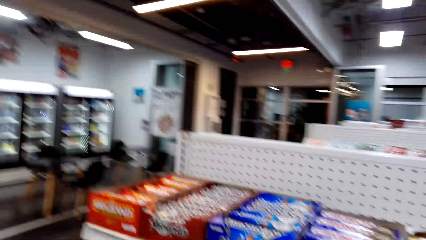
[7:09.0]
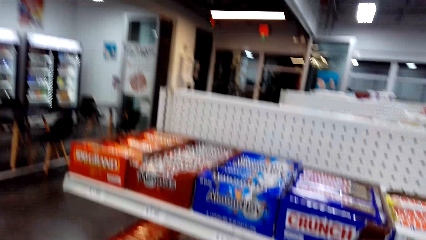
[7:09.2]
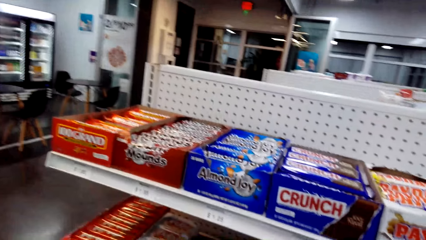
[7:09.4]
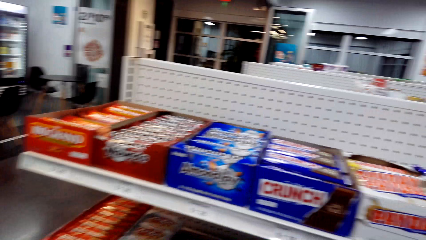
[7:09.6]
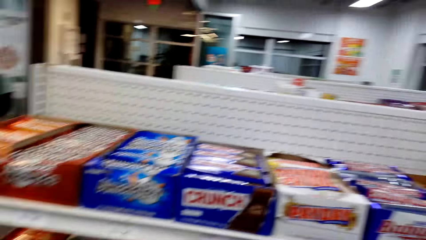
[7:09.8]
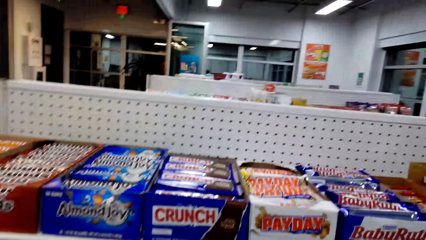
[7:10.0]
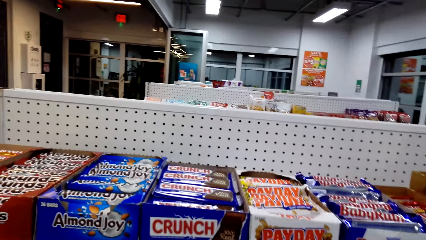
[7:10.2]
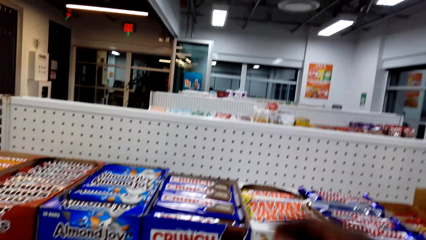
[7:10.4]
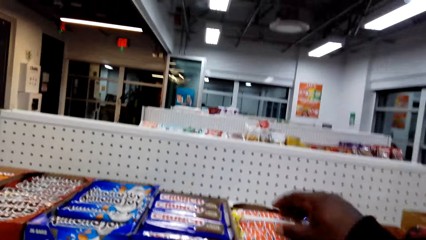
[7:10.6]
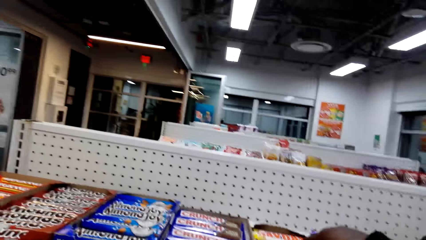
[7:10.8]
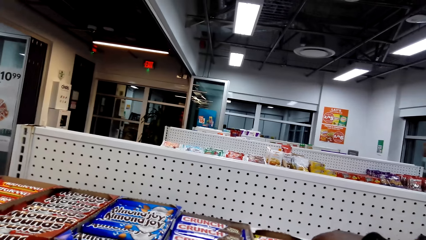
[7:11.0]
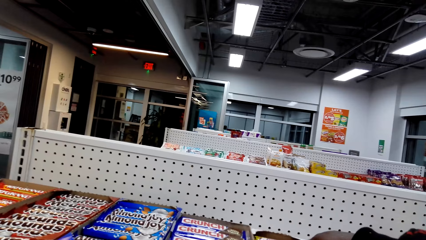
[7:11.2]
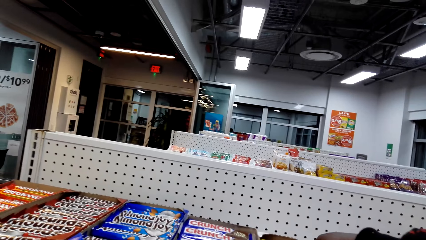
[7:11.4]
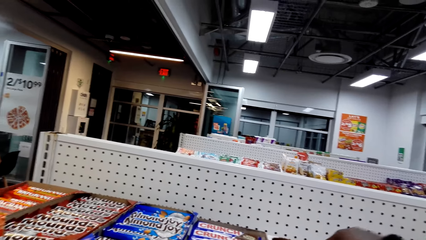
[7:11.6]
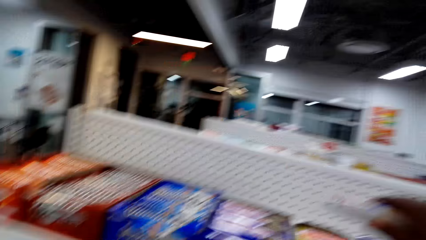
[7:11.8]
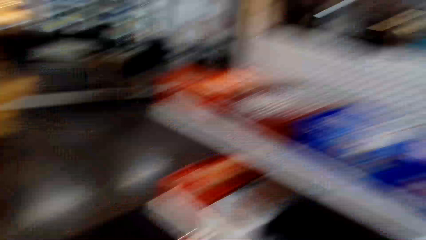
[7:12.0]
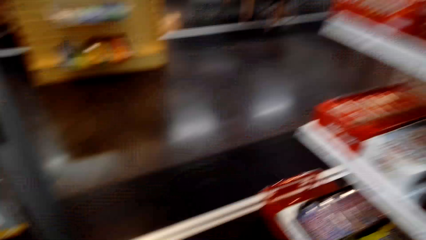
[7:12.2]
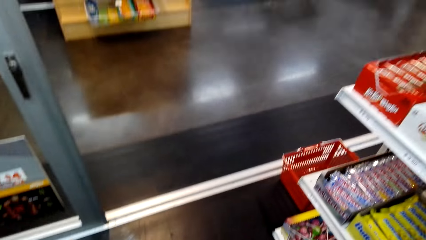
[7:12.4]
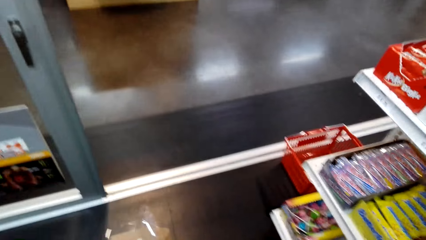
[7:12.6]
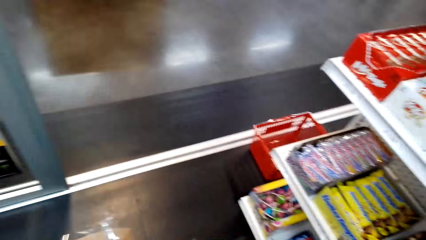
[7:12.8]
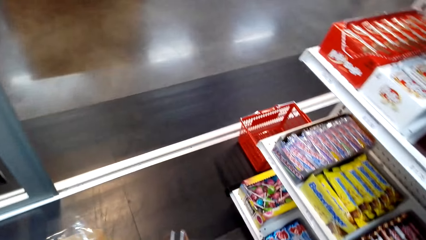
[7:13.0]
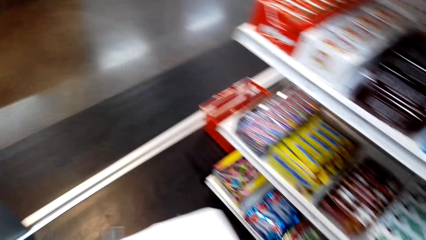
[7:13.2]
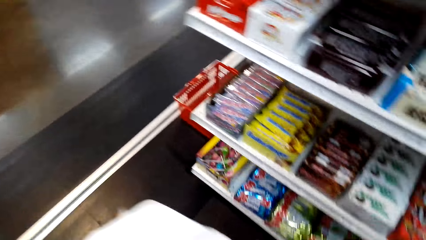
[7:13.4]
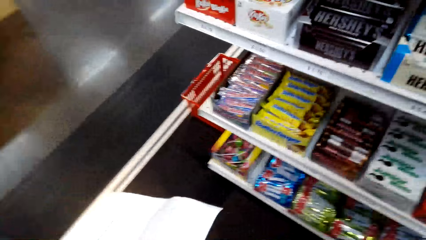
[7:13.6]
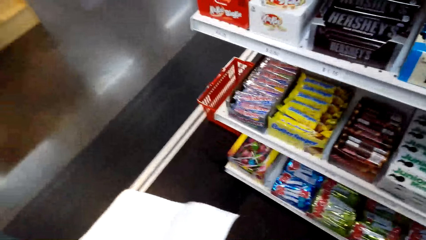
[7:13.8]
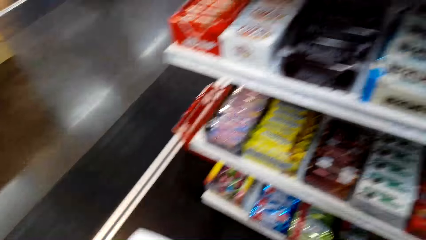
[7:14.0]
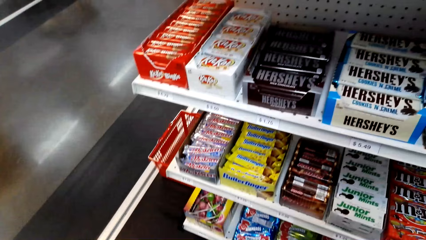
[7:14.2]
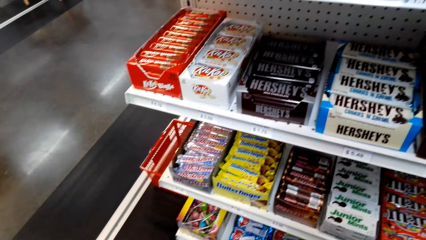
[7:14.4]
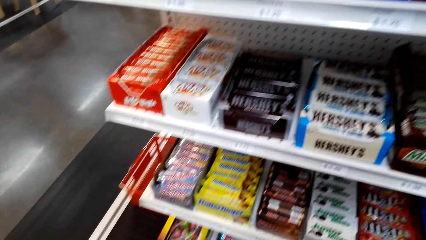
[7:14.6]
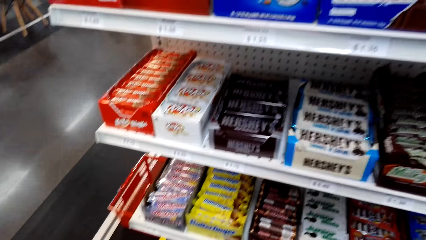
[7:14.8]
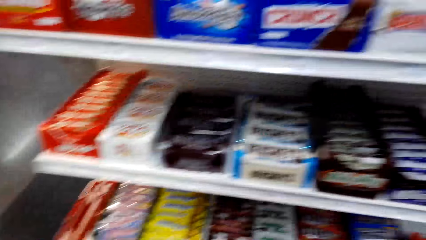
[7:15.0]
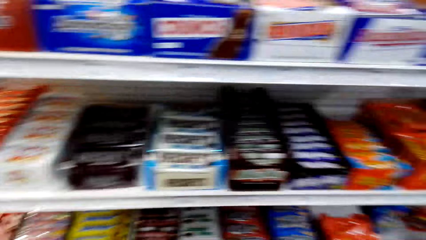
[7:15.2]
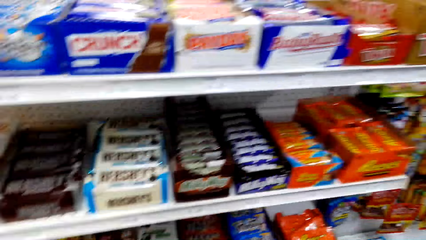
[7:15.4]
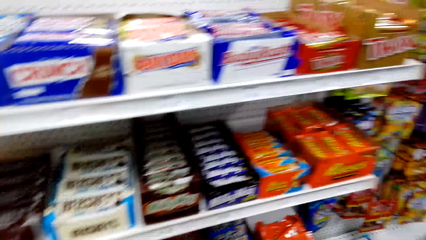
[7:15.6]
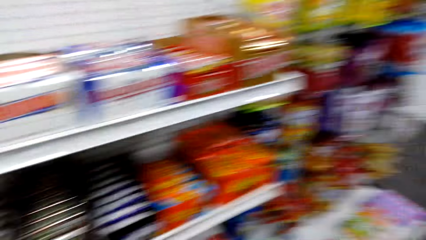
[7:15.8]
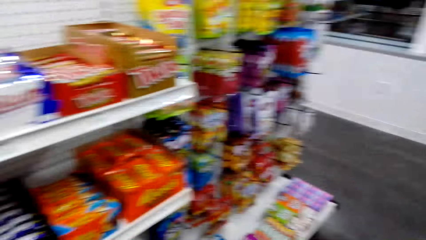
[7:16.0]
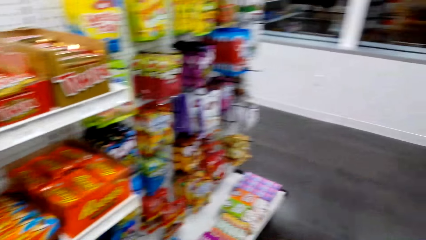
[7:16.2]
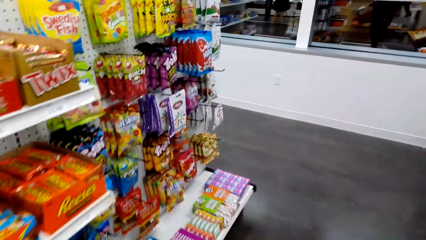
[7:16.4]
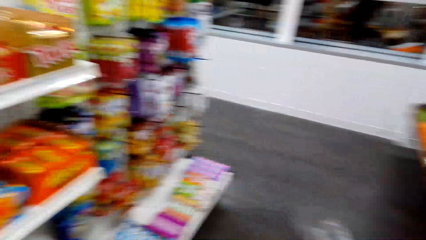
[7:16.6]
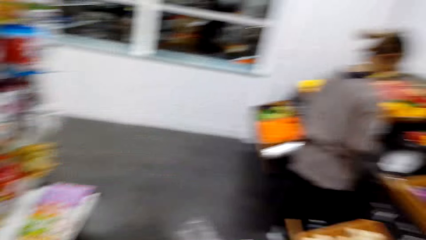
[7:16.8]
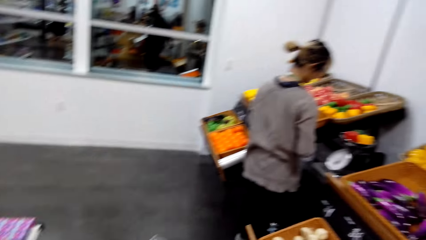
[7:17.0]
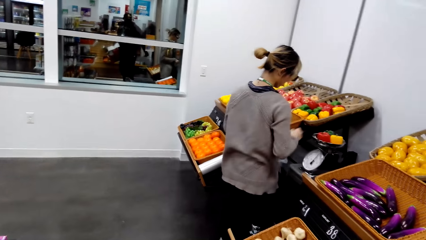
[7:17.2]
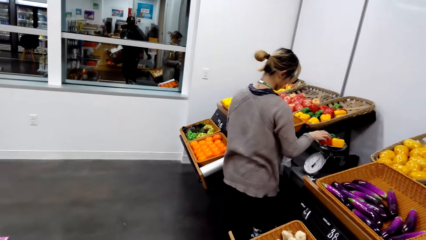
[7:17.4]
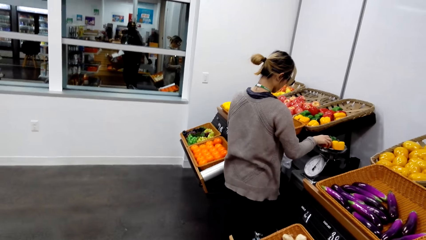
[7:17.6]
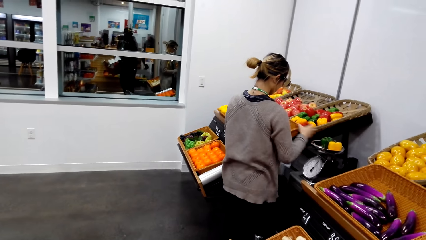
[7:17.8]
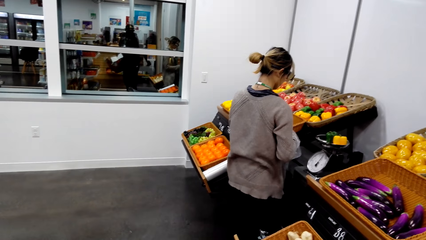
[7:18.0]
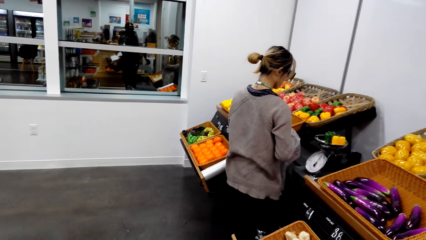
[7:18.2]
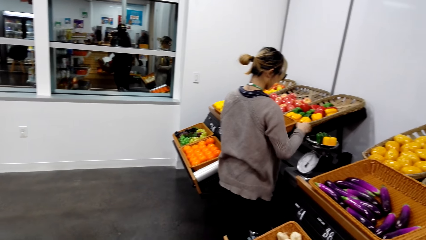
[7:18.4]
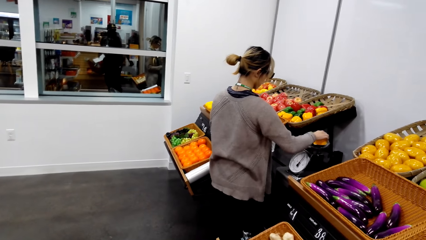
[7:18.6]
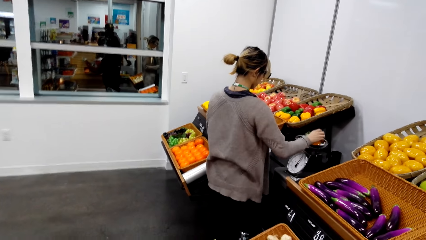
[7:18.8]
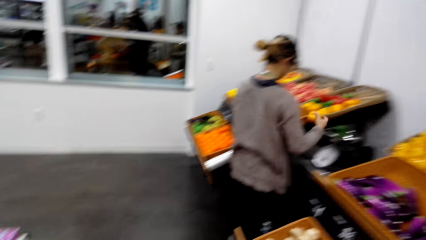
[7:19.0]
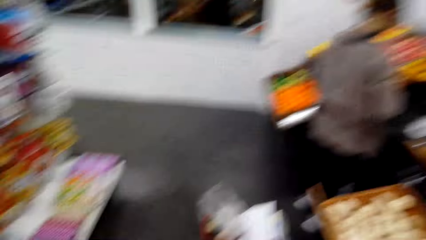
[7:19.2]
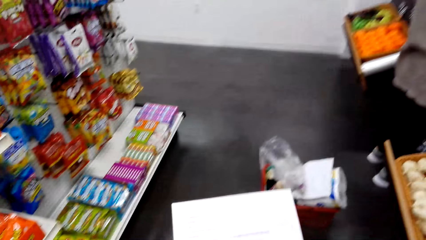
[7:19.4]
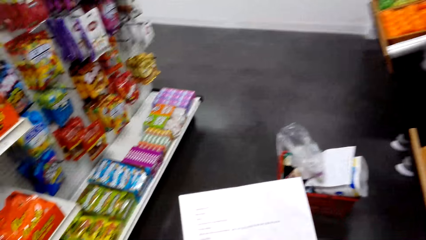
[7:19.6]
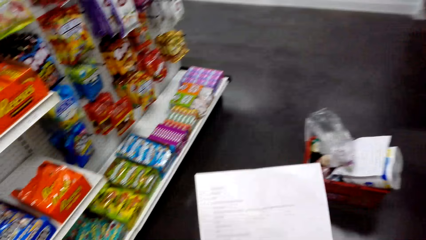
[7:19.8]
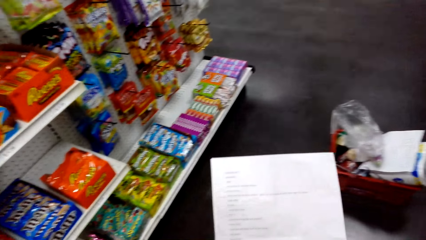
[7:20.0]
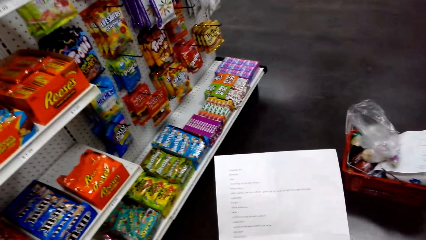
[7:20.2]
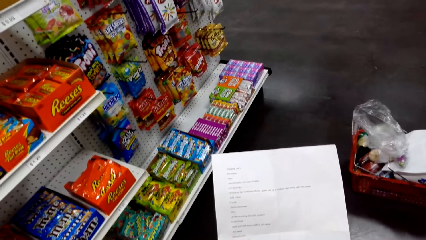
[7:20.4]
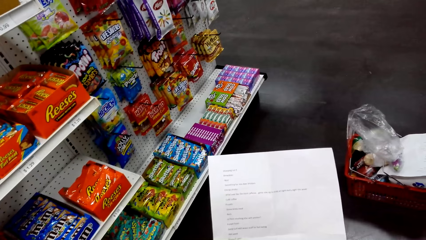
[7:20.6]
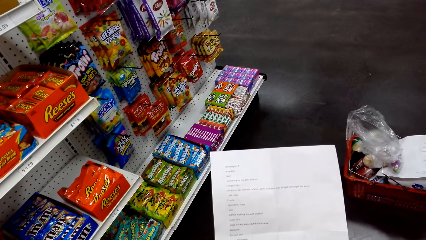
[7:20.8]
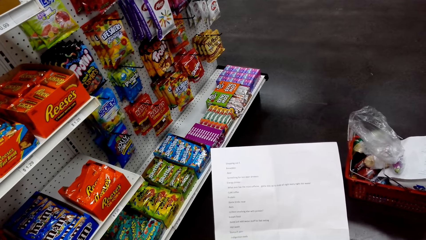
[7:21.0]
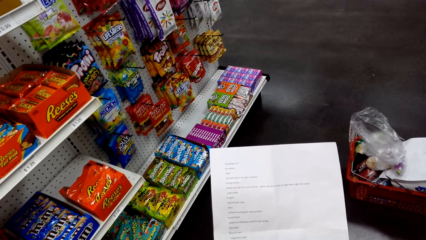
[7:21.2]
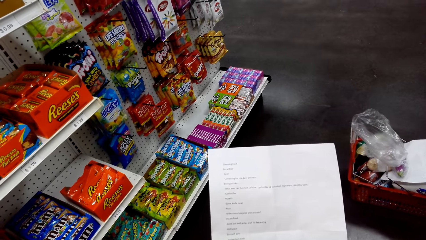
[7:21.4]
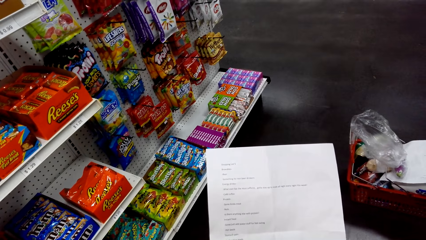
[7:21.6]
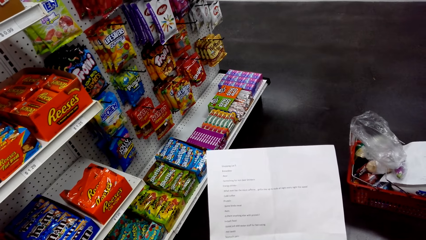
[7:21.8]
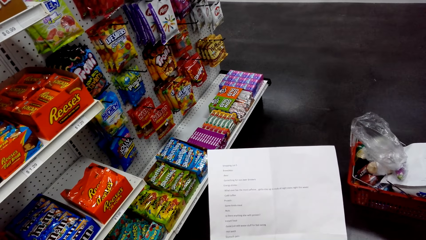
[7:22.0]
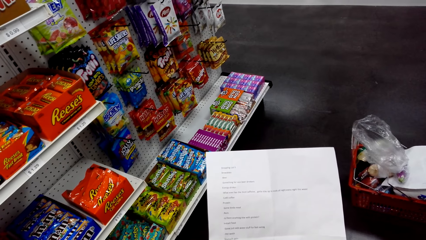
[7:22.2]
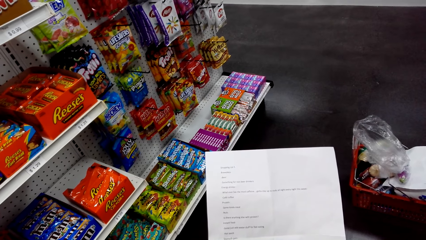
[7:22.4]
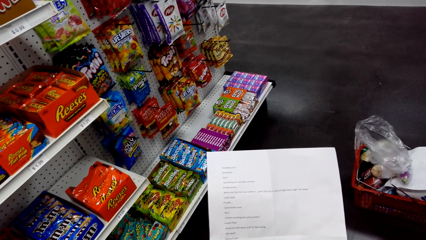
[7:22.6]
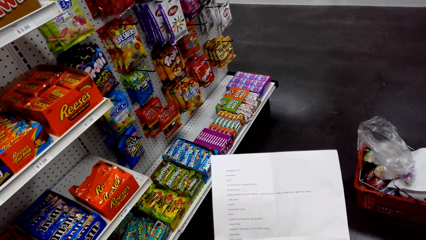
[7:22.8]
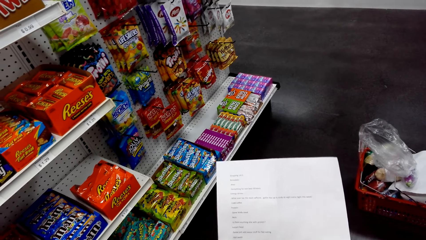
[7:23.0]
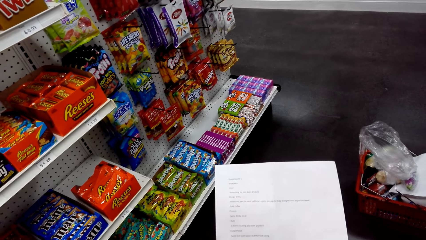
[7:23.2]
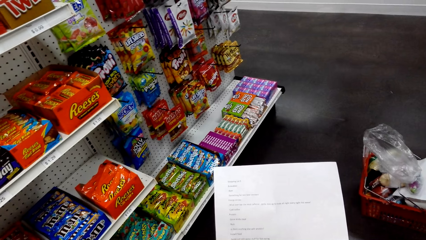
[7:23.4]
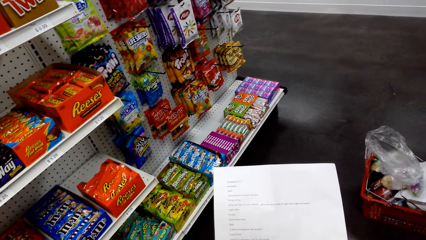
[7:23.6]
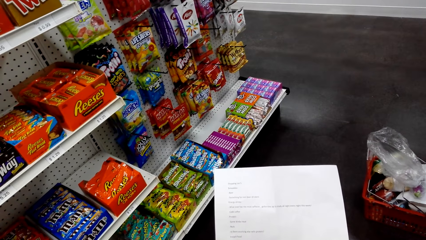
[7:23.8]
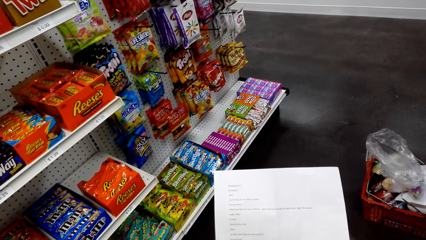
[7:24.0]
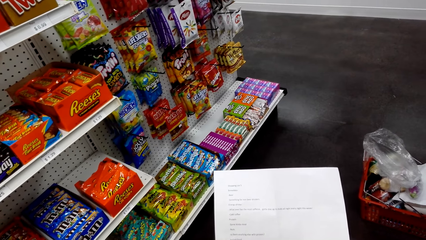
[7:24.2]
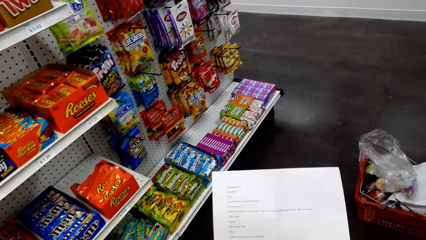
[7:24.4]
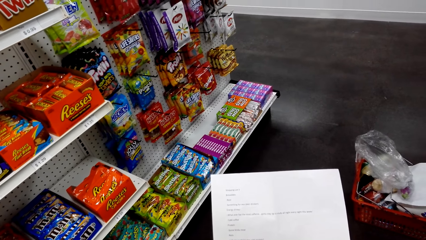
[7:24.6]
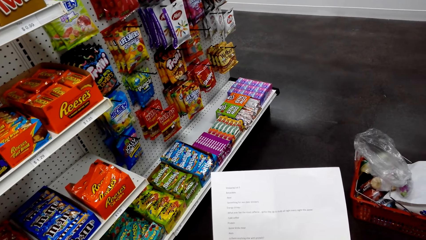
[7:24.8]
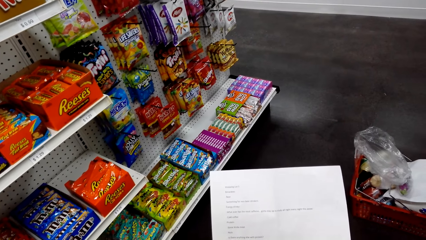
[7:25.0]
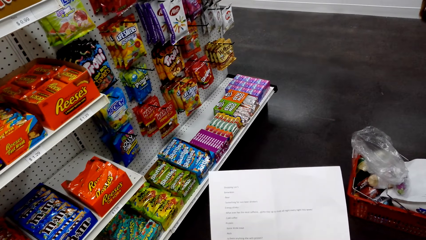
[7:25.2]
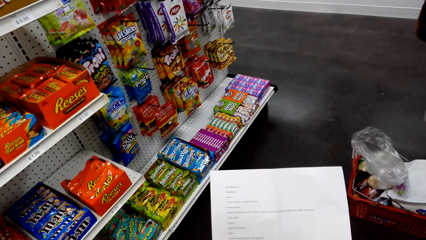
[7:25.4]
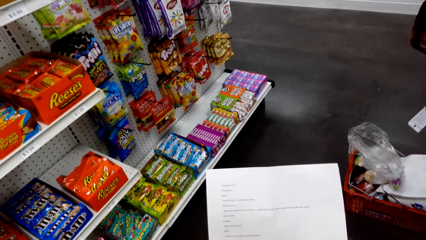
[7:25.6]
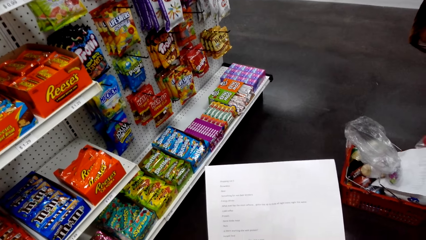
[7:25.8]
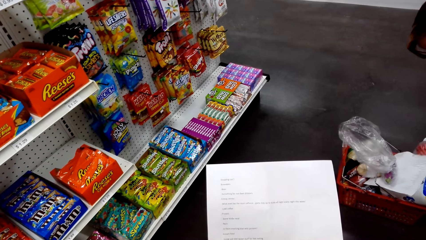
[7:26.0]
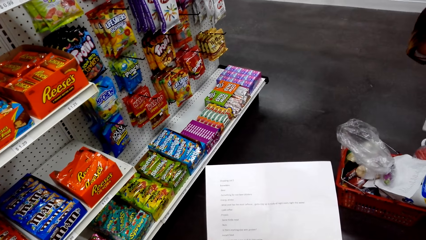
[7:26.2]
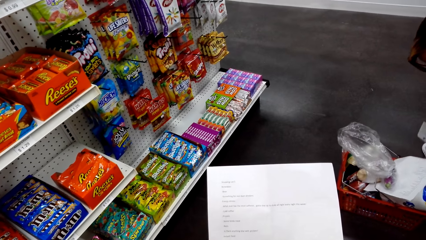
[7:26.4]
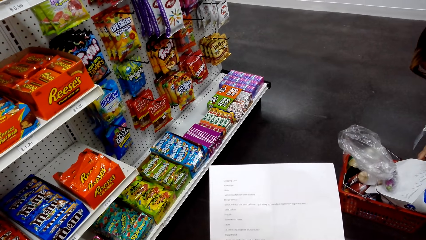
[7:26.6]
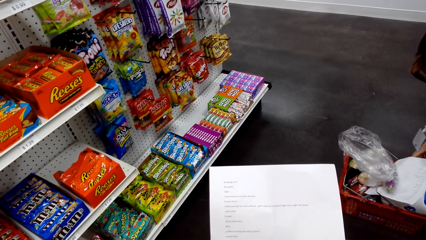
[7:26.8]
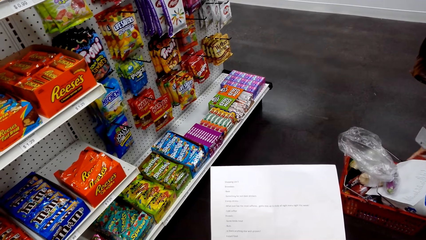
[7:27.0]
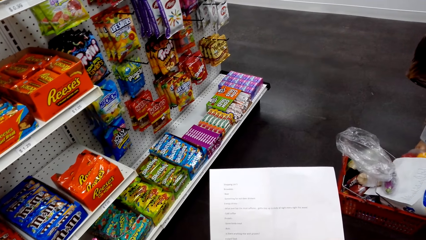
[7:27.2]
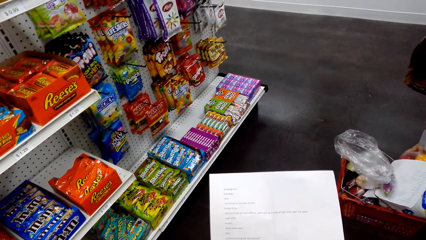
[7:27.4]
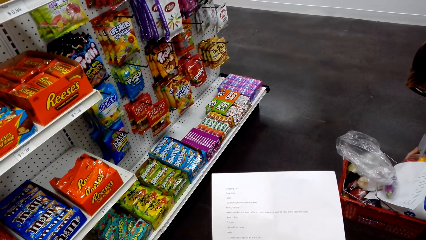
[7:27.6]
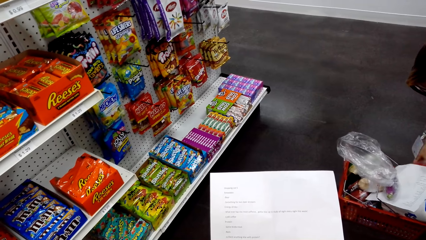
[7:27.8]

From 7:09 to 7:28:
The camera wearer picks a sachet of Mounds chocolate bar. A person picks the fruits from the weighing machine. The camera wearer checks the shopping list. They stand. The person places the items in the shopping basket.
